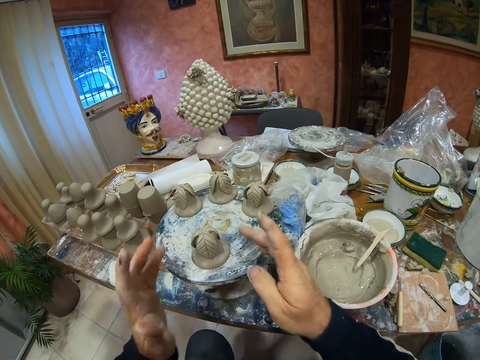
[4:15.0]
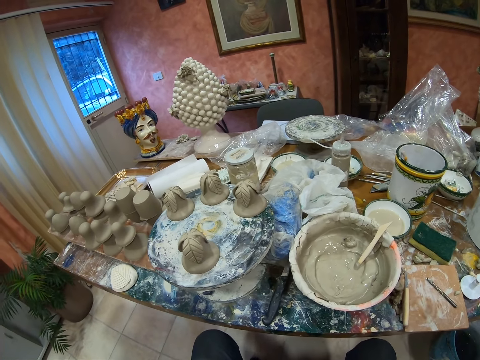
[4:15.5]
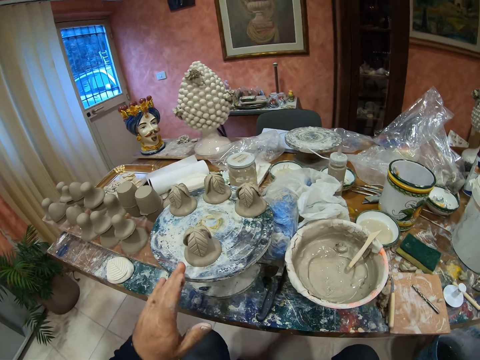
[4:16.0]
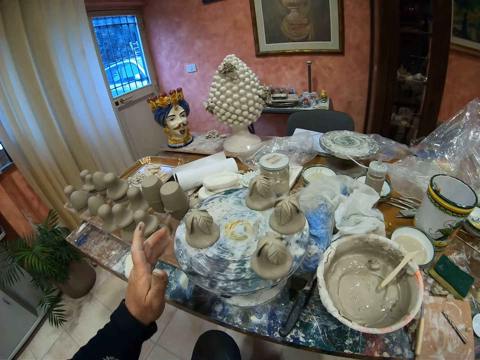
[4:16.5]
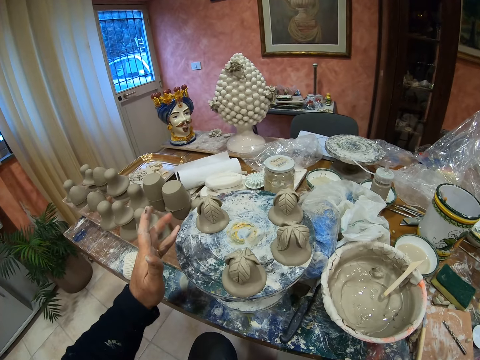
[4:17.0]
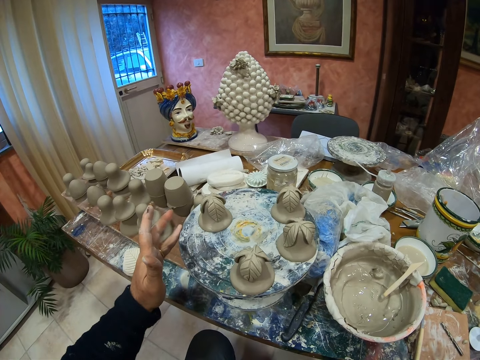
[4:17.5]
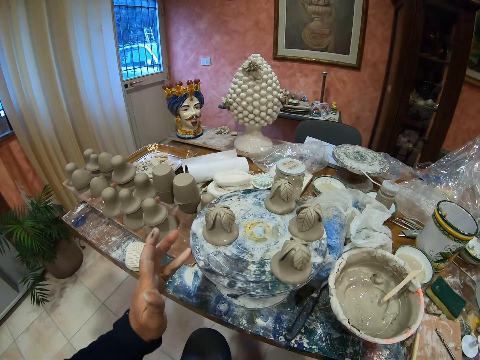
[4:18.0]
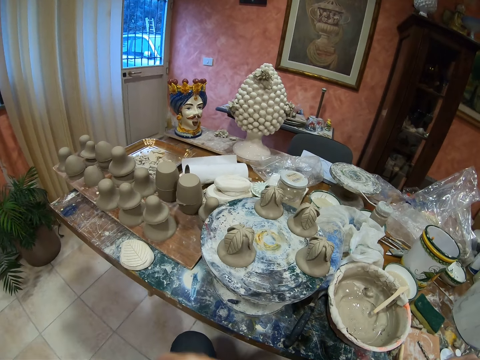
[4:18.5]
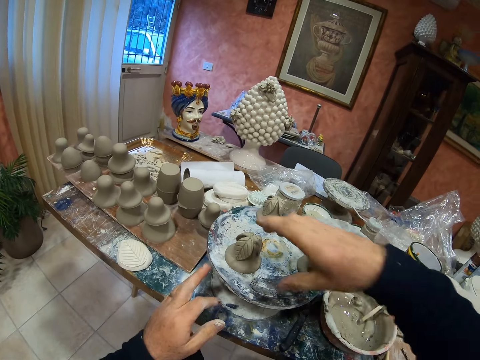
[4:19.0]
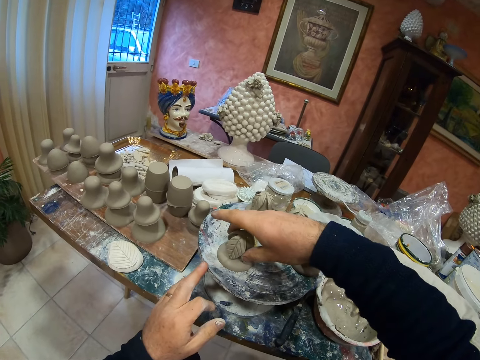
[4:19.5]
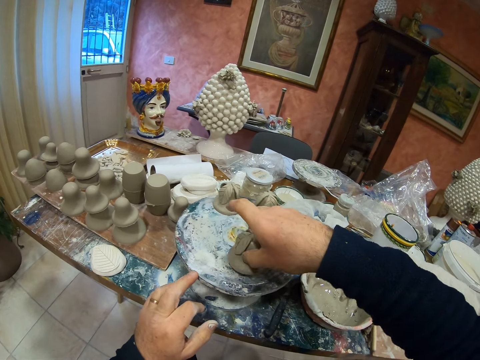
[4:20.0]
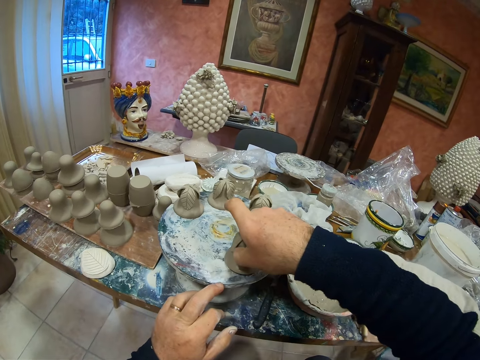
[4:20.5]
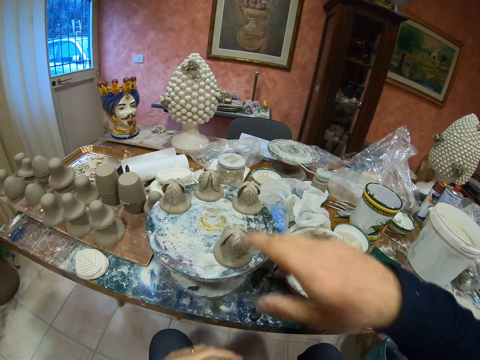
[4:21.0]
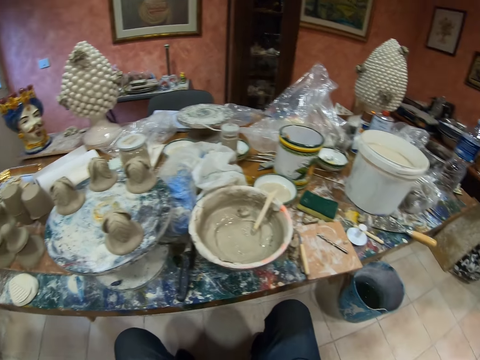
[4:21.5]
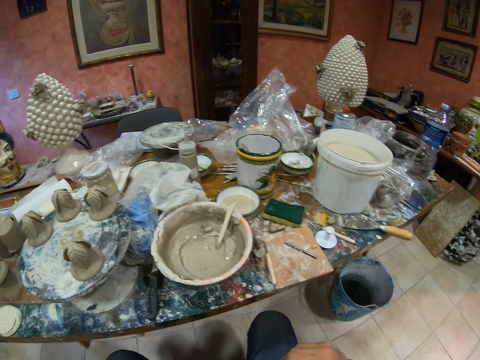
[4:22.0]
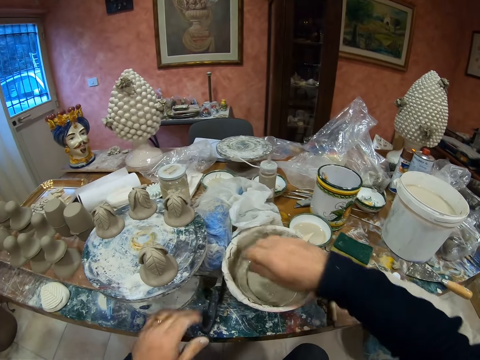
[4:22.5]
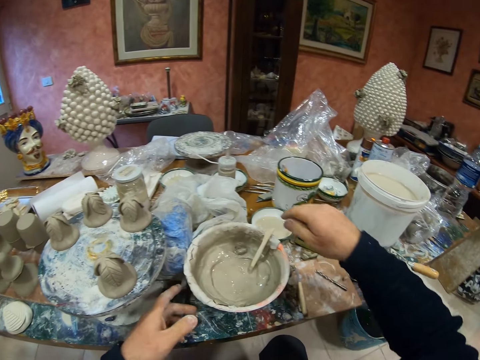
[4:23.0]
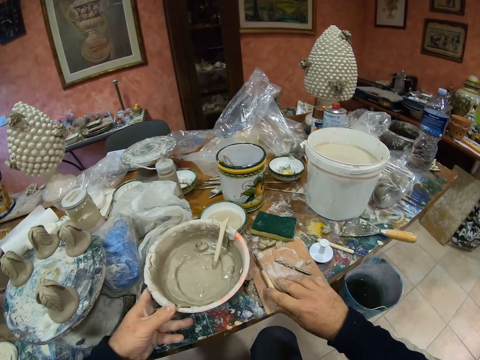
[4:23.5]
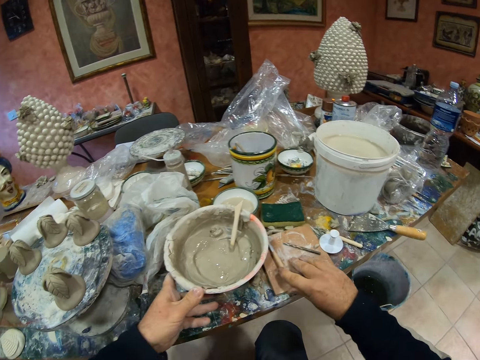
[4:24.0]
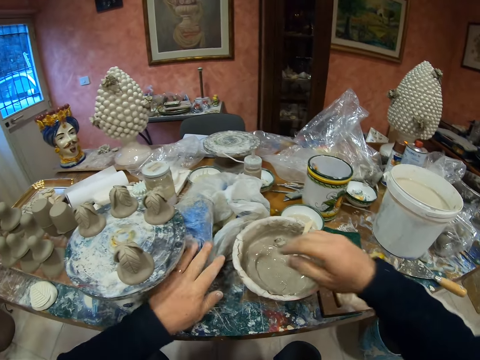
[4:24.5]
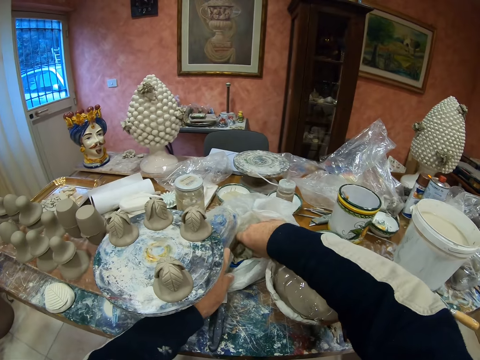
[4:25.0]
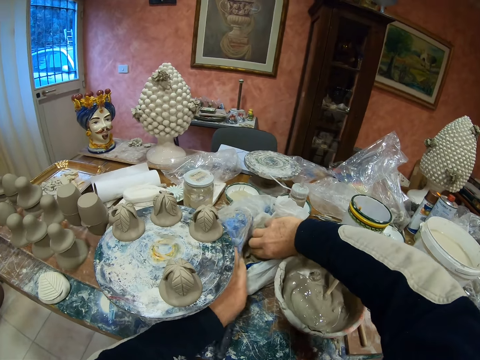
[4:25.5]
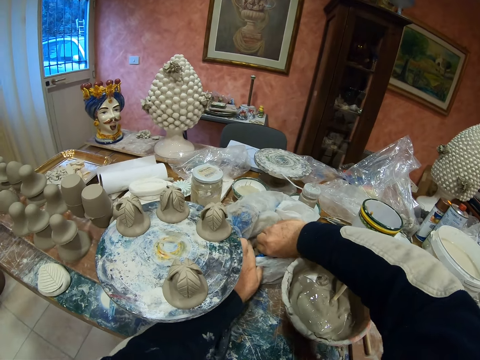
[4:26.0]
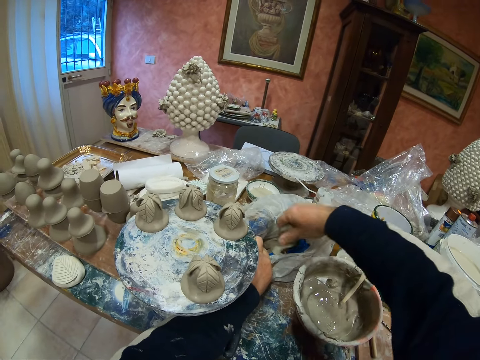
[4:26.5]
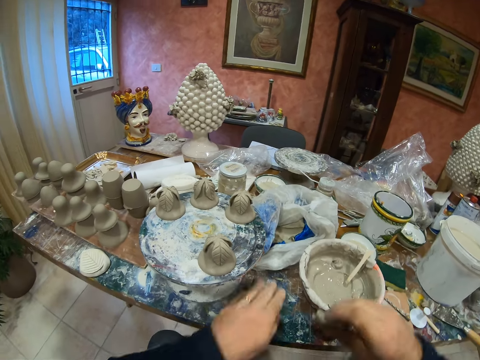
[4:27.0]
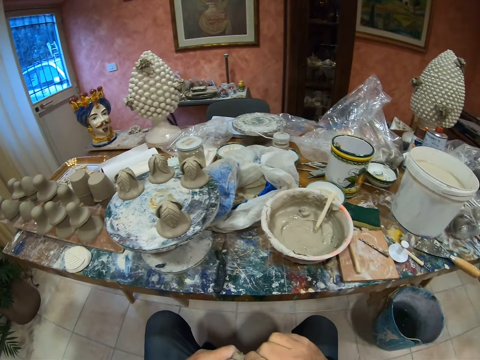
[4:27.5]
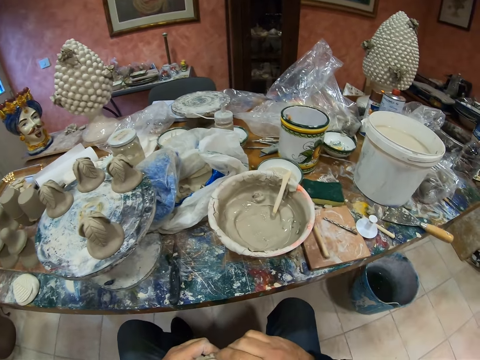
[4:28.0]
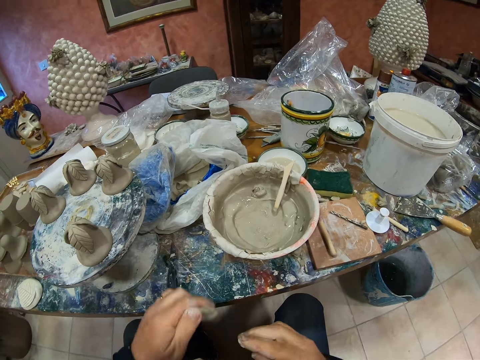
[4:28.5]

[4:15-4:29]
The camera wearer spins something with the cement statue. He cuts cement paste with his hand. He picks up clay.

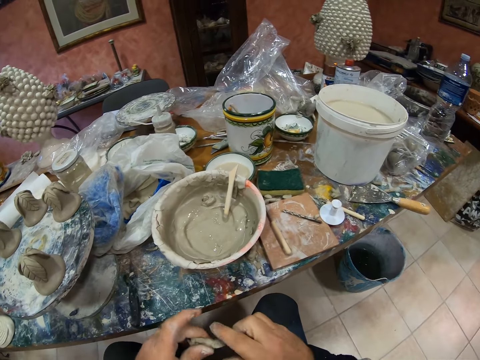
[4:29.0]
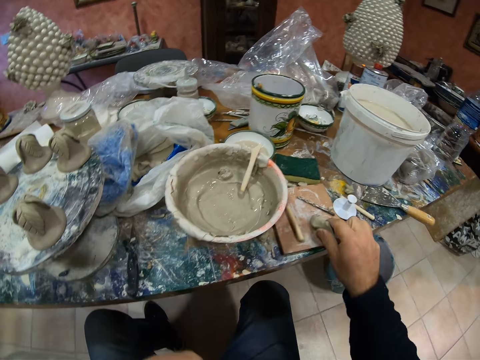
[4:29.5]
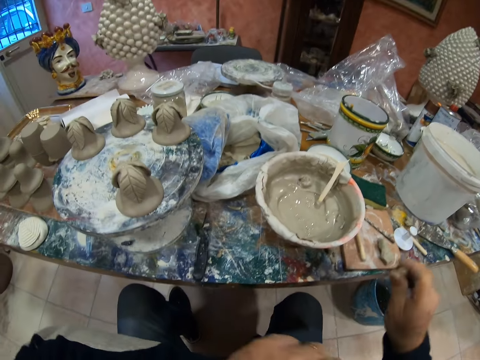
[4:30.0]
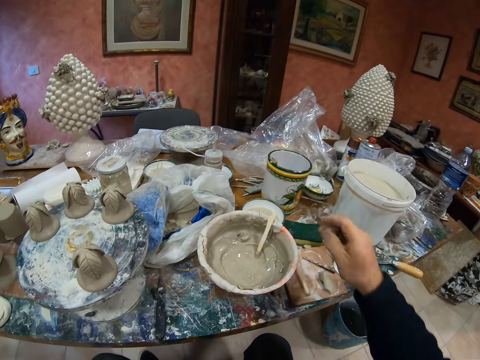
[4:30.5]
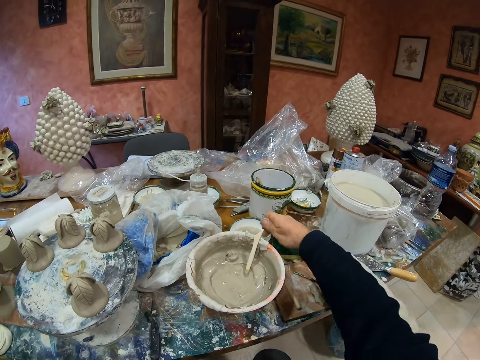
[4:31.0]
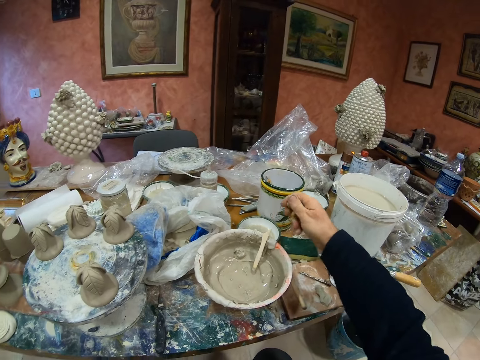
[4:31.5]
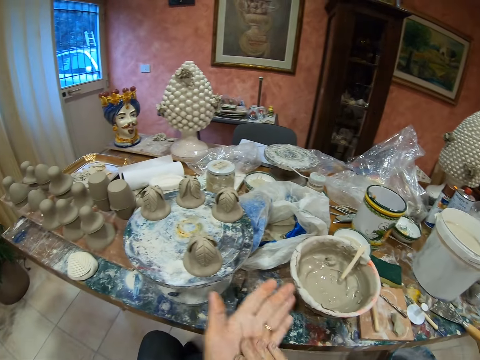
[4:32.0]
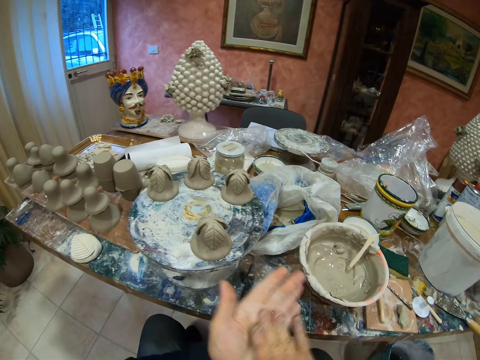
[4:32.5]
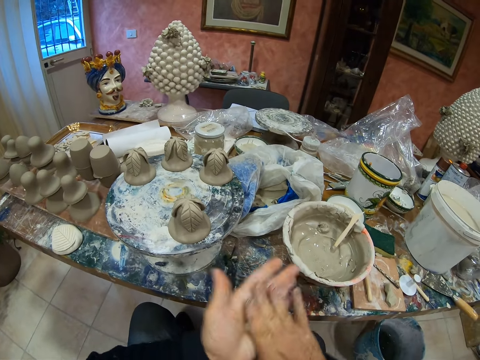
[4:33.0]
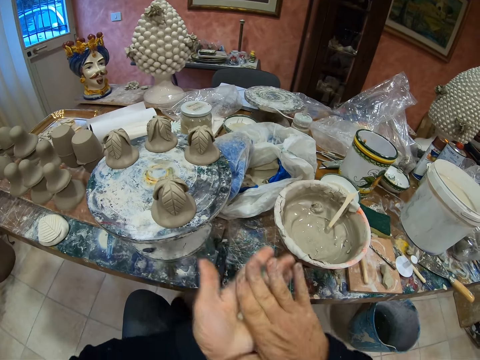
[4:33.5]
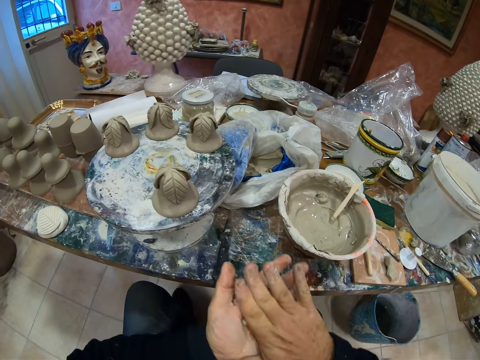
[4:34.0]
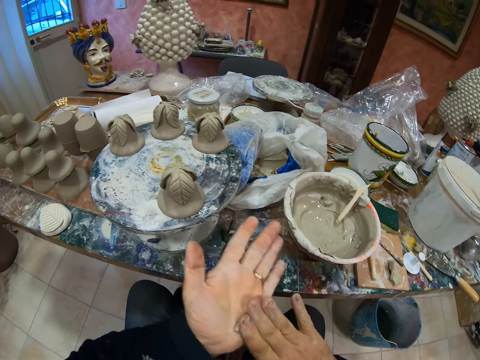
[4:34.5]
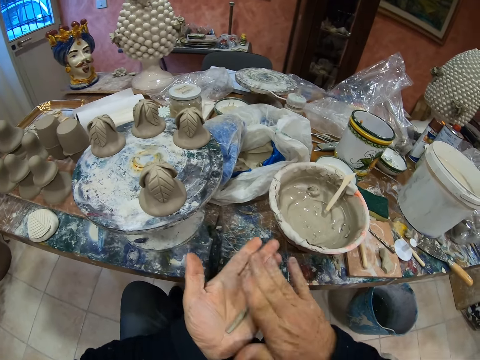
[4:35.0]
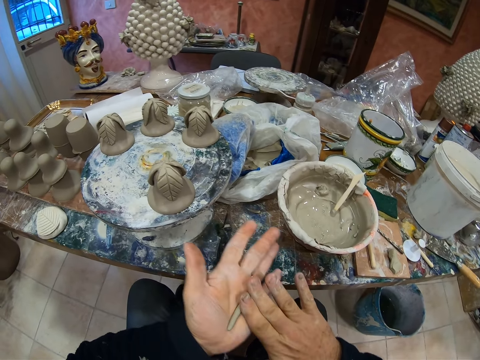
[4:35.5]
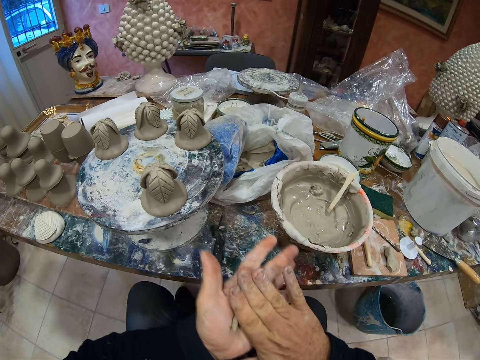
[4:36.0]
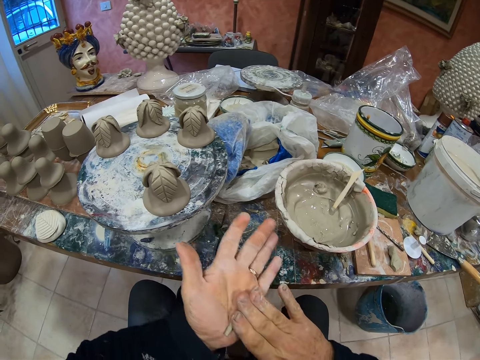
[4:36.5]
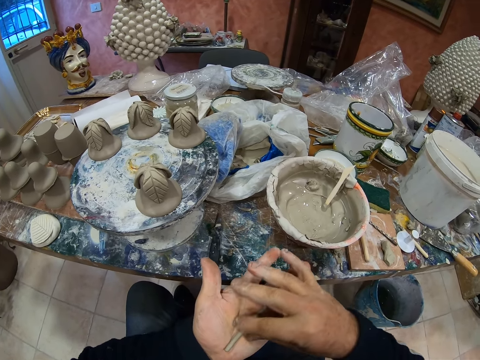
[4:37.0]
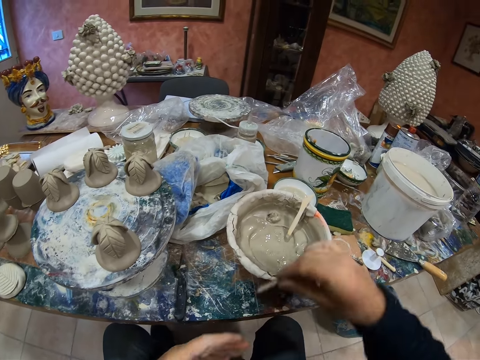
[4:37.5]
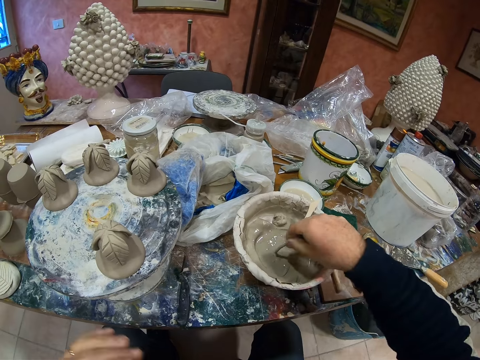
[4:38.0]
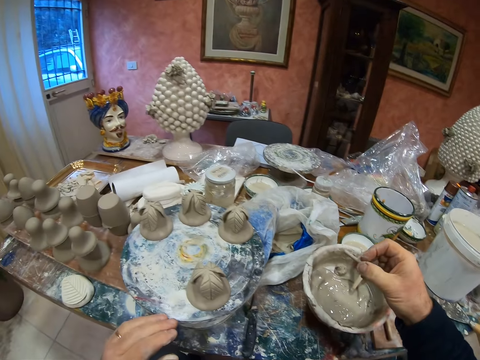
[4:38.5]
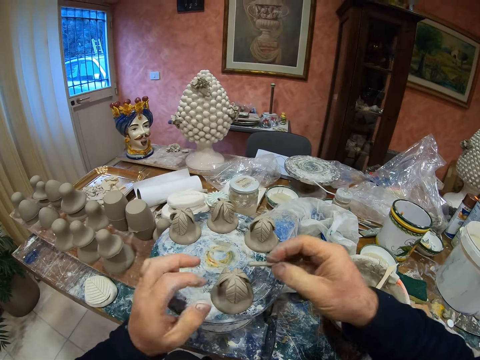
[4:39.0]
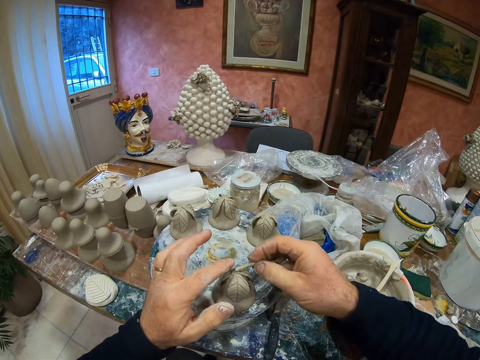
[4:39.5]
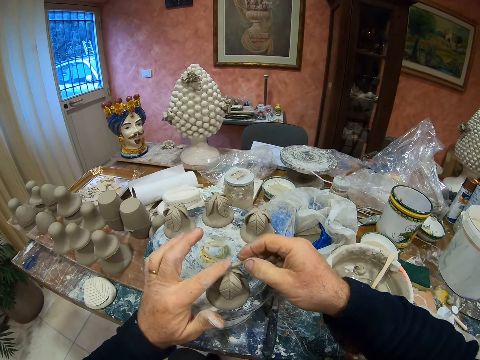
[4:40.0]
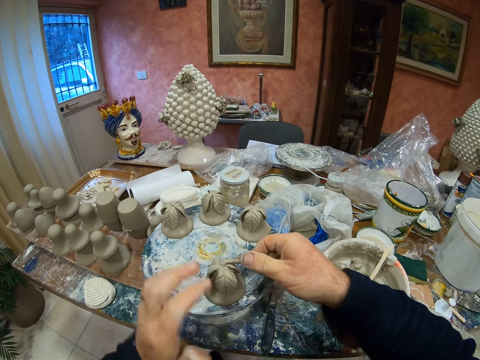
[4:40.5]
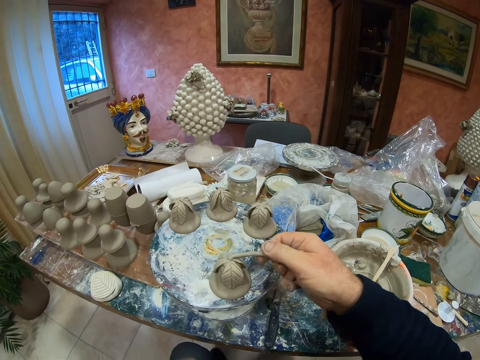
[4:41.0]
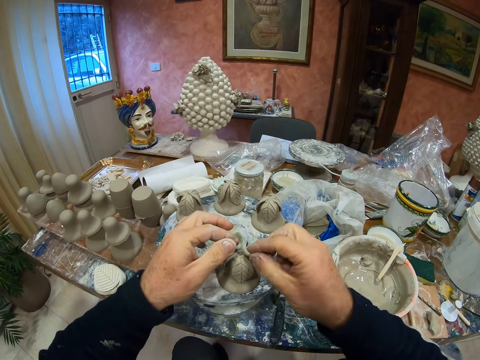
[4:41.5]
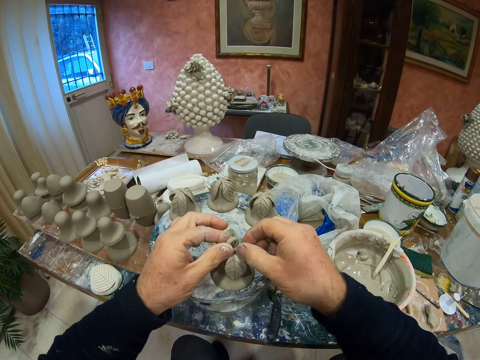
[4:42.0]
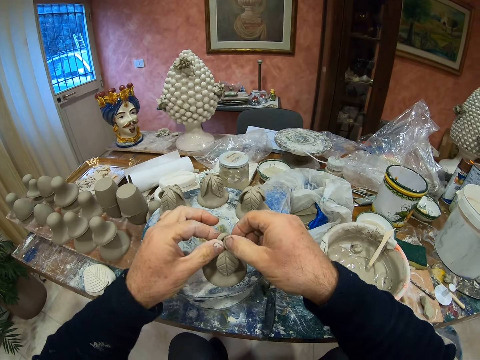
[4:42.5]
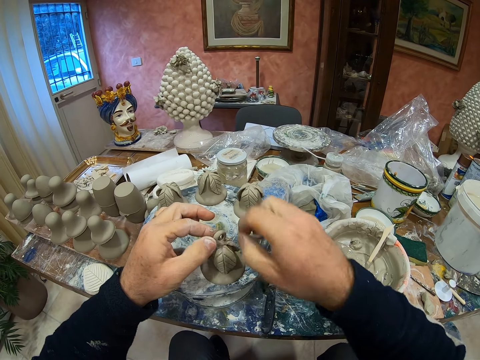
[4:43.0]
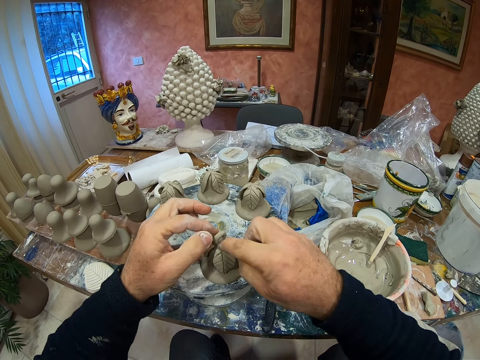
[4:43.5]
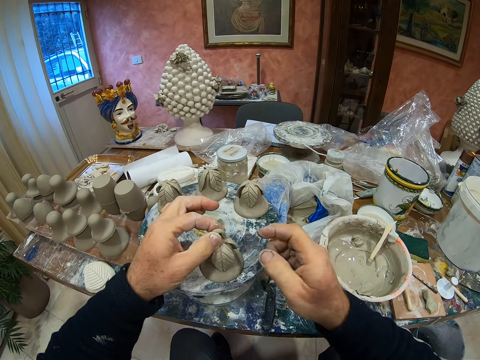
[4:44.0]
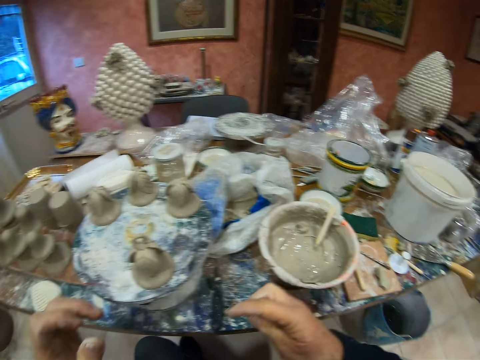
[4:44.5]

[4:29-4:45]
The camera wearer drops the clay. He molds the clay. He rolls the cement paste on his hands. He dips the paste on the cement mixer. He fixes the paste on the statue.
